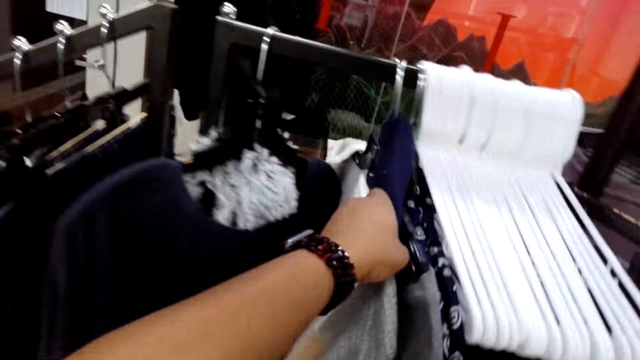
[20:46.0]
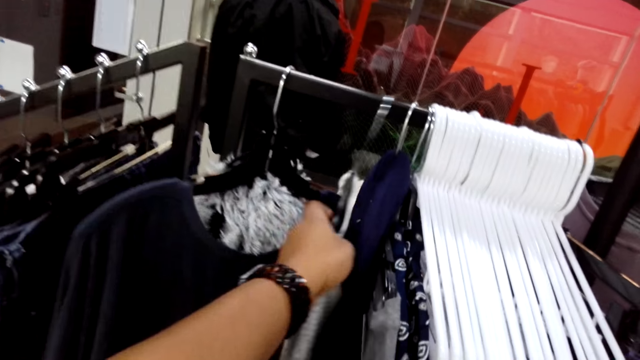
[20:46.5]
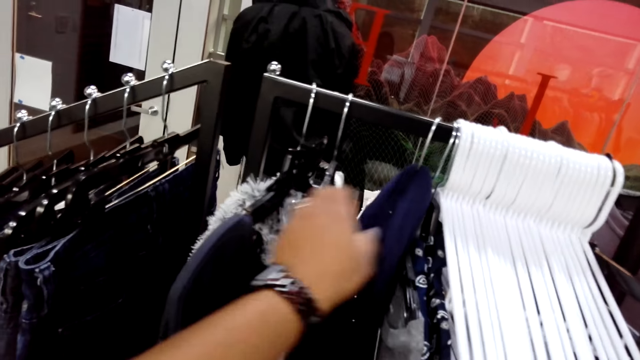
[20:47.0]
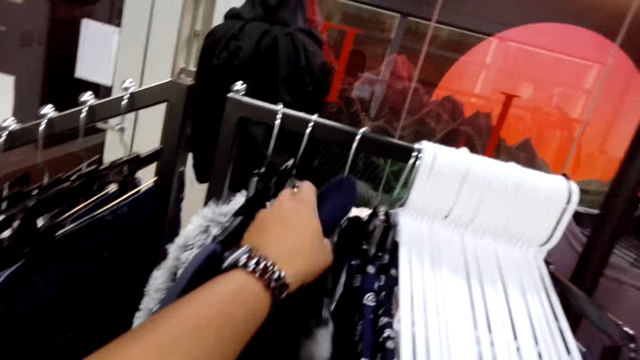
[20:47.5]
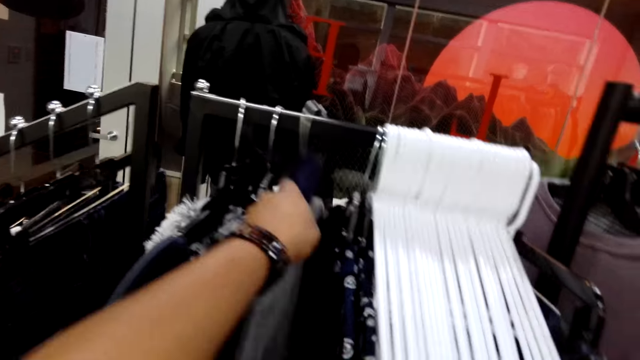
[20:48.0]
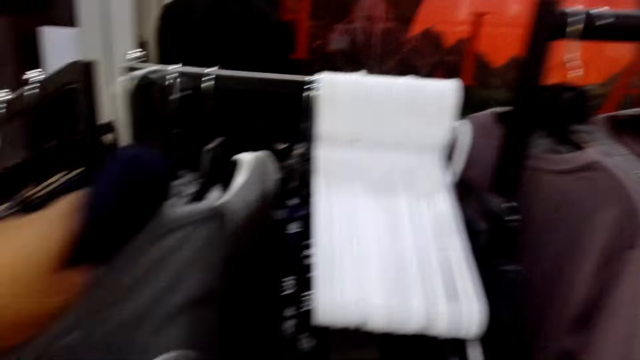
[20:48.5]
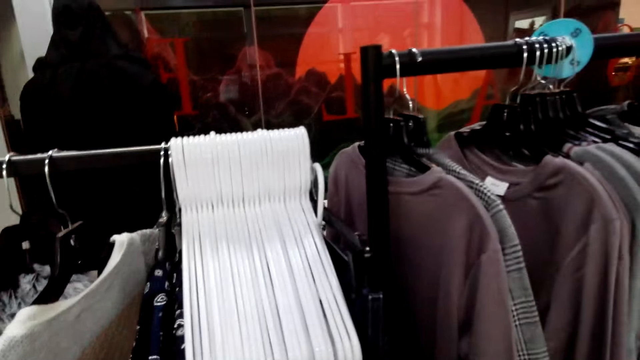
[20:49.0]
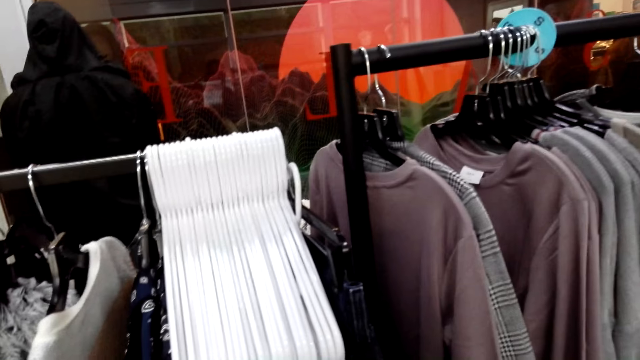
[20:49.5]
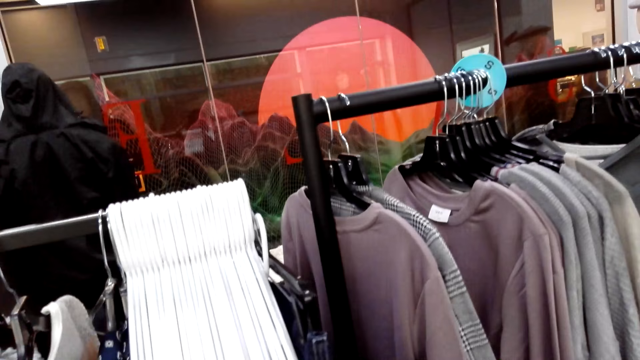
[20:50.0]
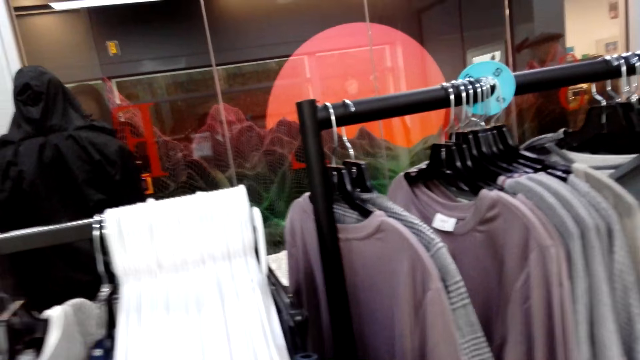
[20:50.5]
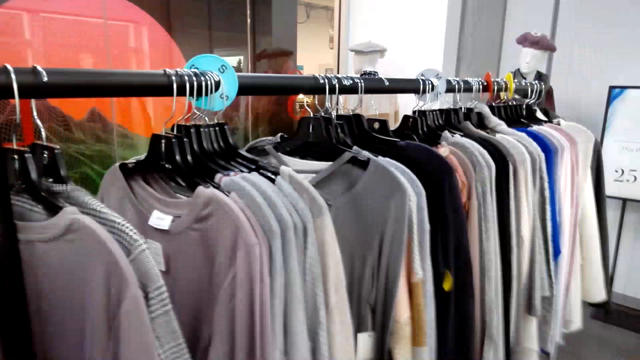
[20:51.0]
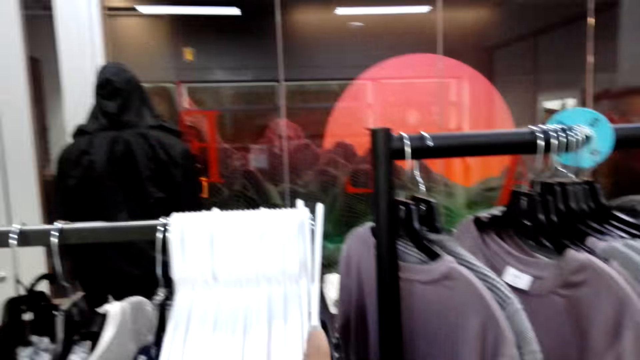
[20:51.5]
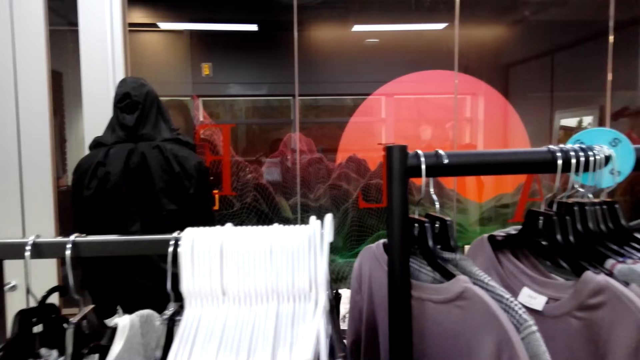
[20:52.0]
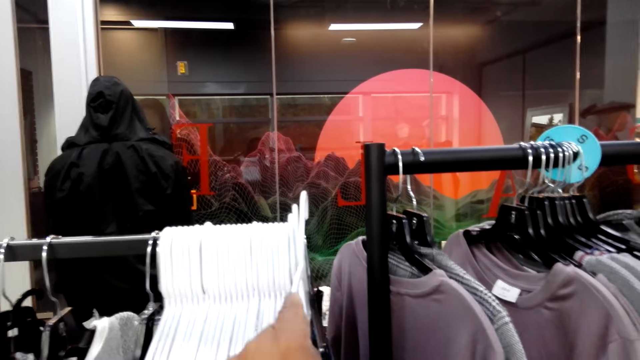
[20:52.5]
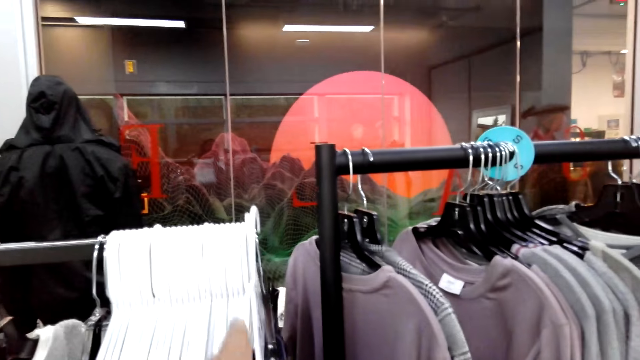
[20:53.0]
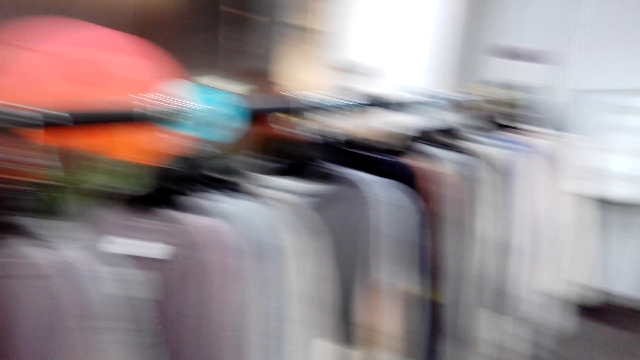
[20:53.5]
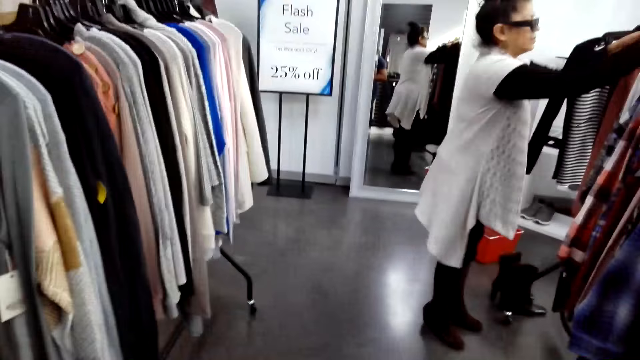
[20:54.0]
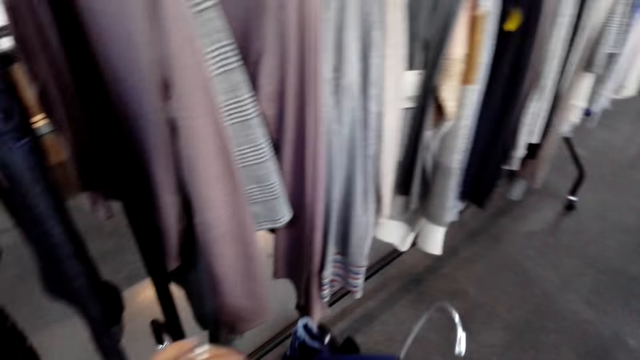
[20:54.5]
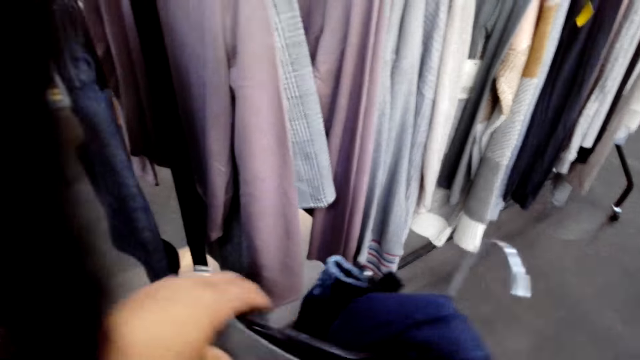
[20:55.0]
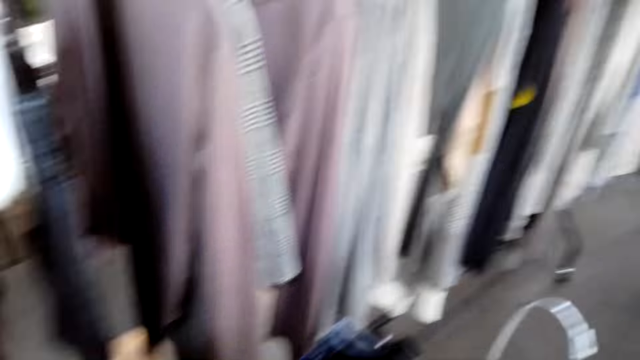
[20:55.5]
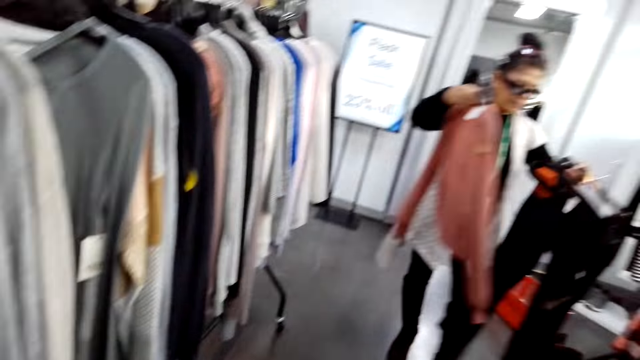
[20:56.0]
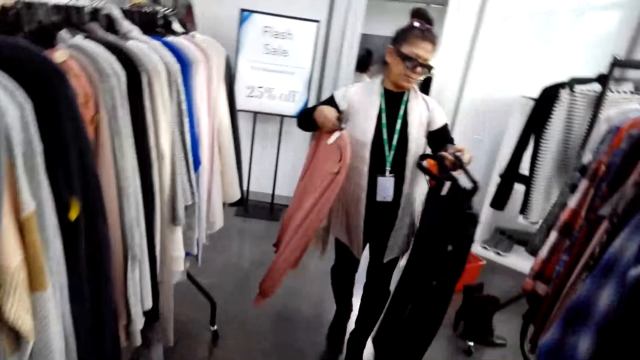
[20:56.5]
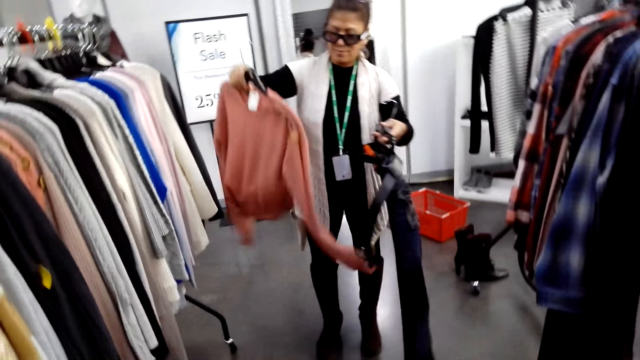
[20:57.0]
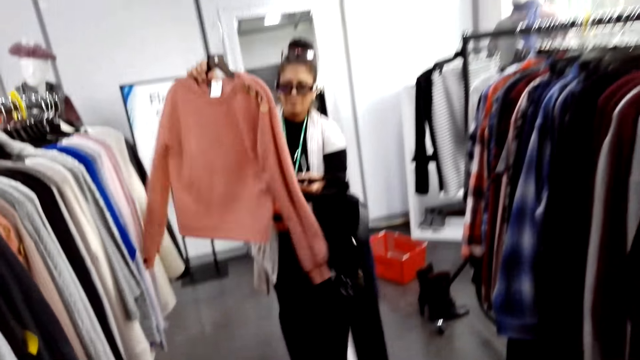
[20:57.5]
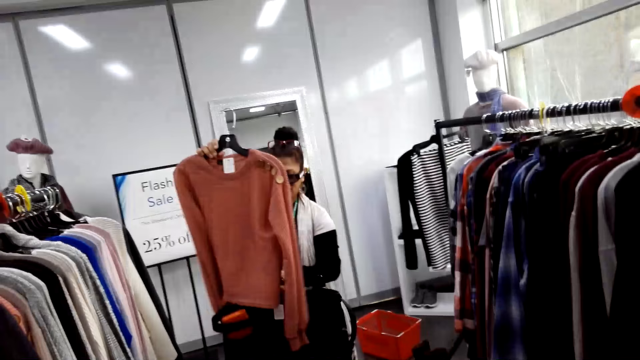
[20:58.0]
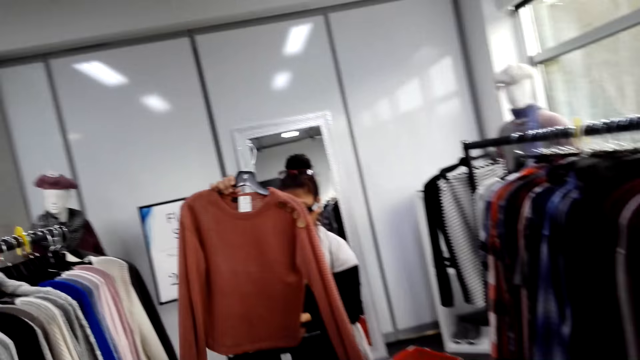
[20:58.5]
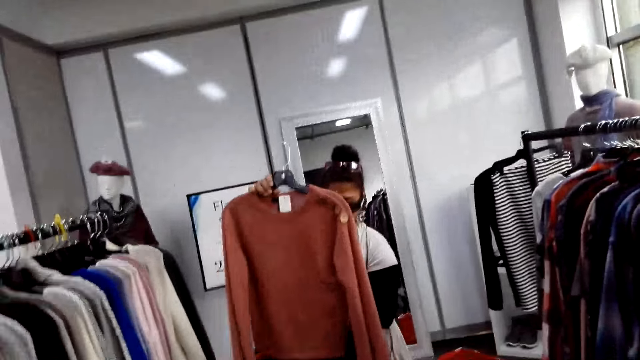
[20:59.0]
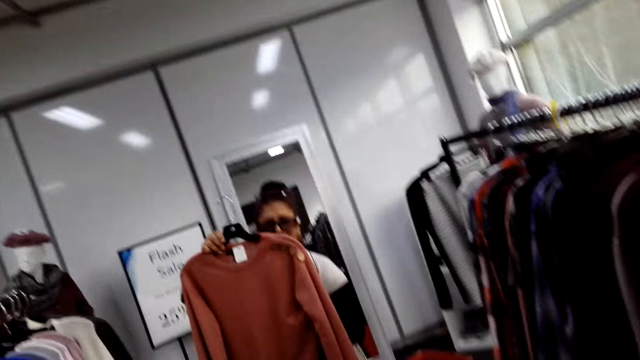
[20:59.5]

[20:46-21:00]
The camera wearer pulls clothes from the hanger. They hold the clothes on the hanger, turn to the side, hold the hanger and turn to the side. A man holds clothes on the hanger. The camera wearer turns to the side, holds the clothes on the hanger and turns to the side. The man holds the clothes on the hanger. The man holds a top.

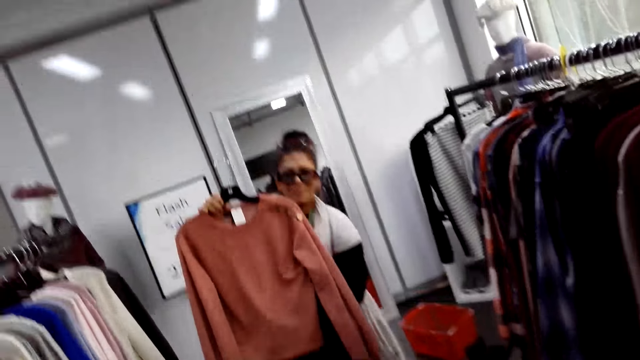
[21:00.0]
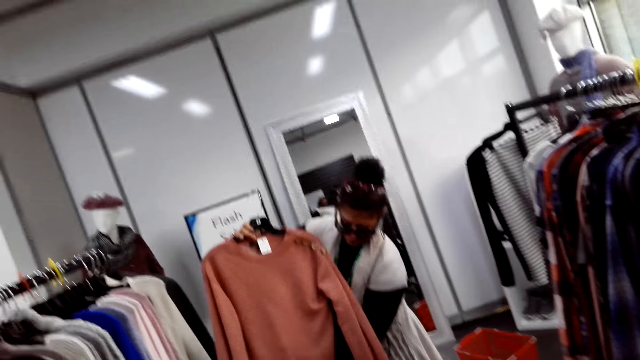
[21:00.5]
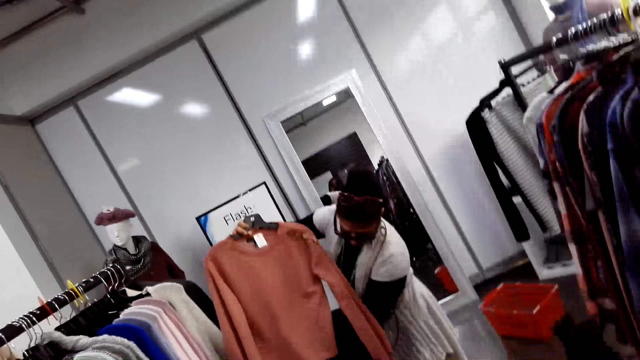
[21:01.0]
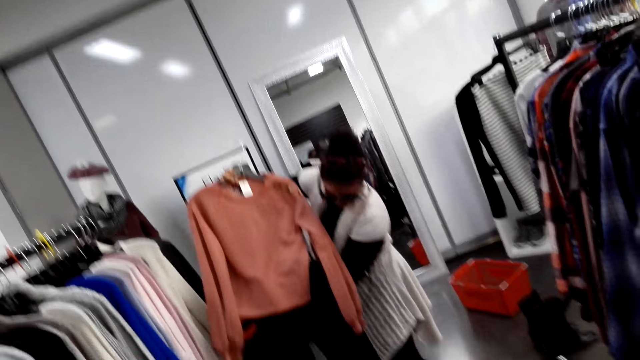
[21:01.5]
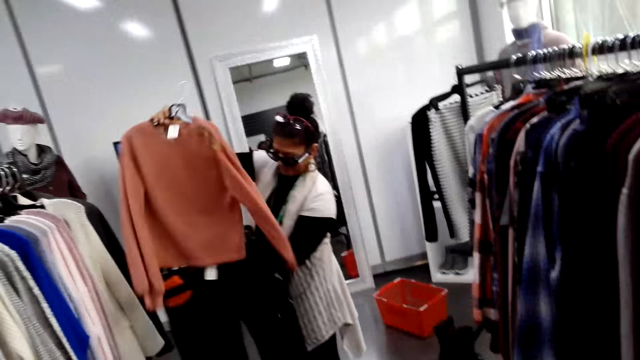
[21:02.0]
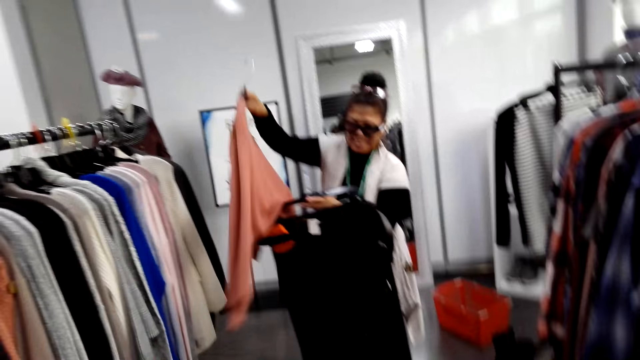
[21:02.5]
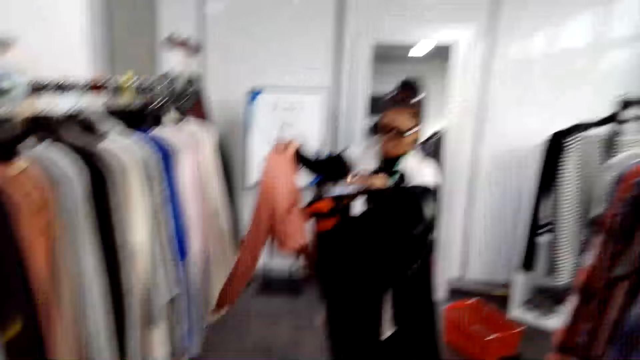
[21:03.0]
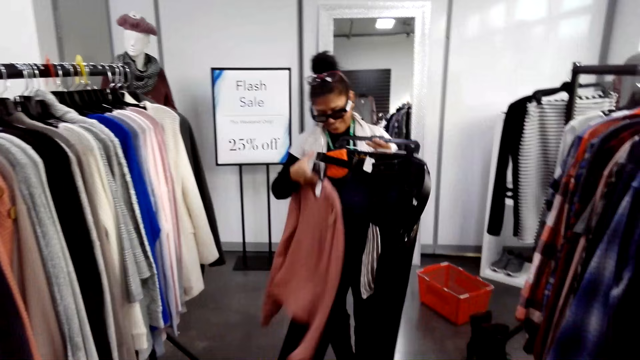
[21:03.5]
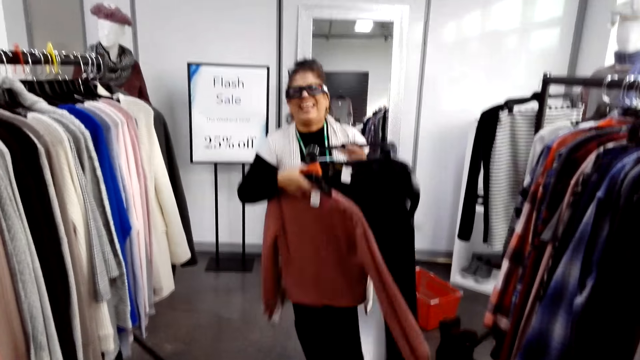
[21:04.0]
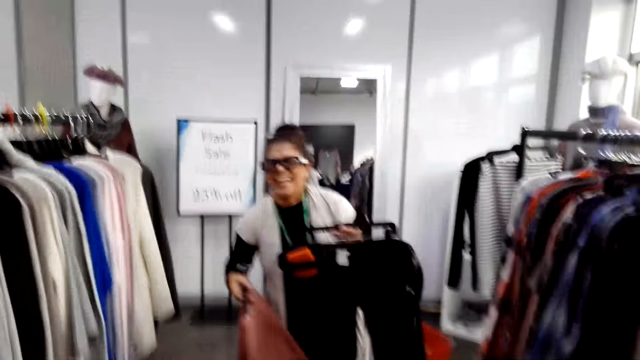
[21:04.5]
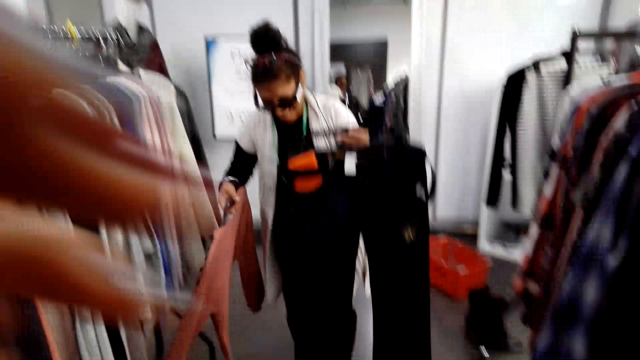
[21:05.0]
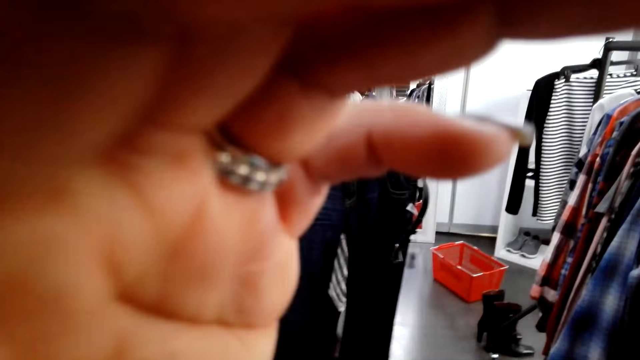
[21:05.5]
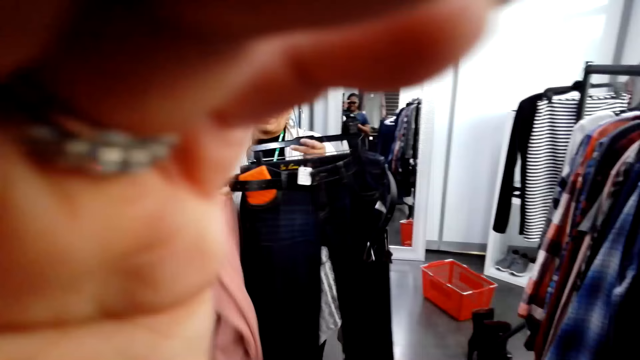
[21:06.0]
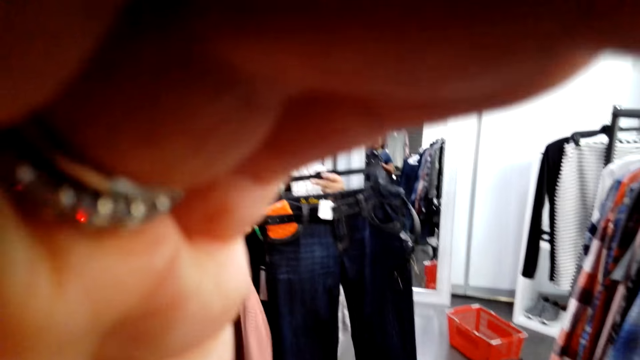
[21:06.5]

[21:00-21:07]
The camera wearer turns to the side. A man holds clothes on a hanger. The camera wearer turns to the side. The man holds jeans and a top on the hanger.
